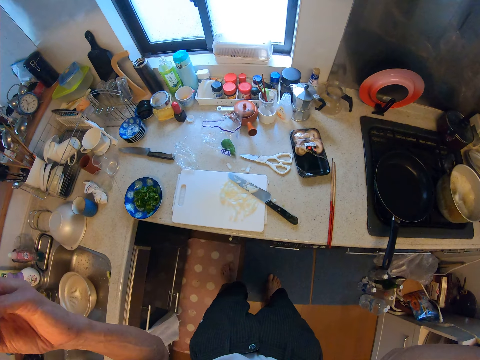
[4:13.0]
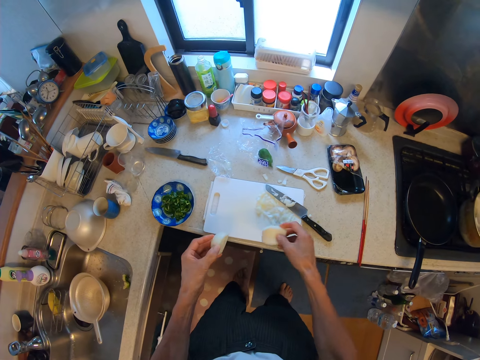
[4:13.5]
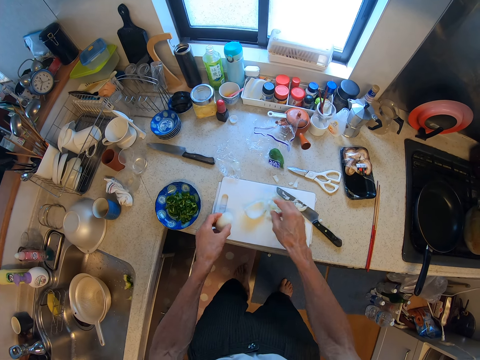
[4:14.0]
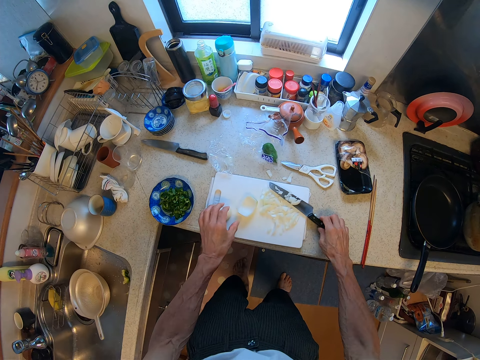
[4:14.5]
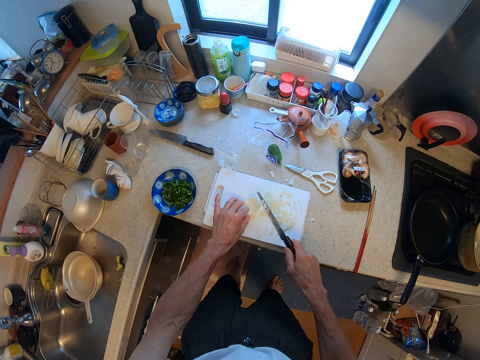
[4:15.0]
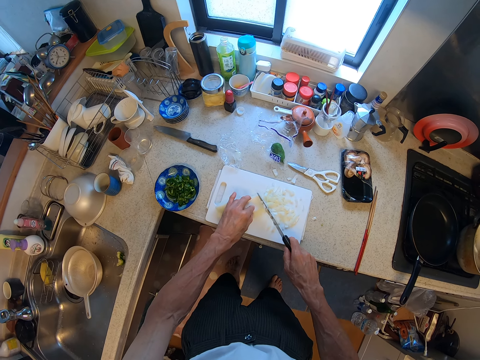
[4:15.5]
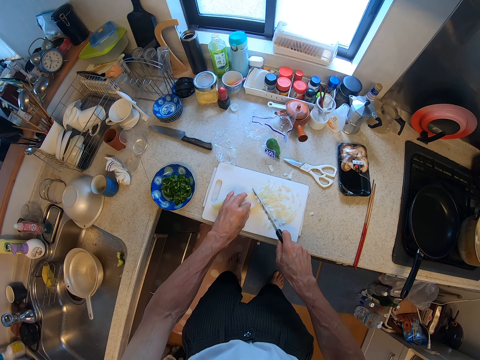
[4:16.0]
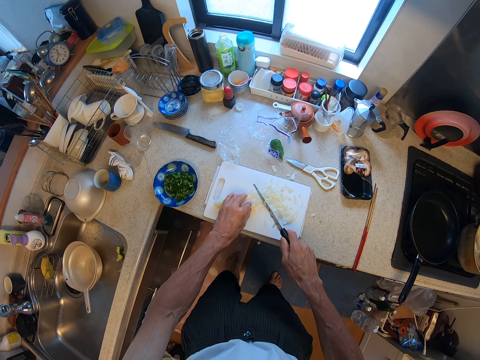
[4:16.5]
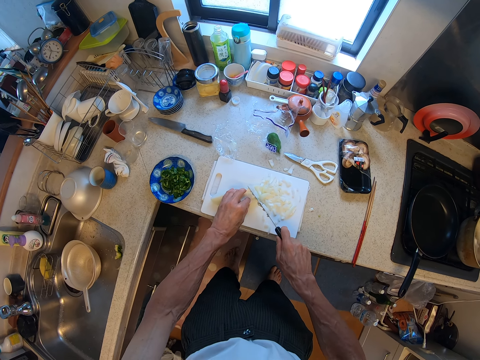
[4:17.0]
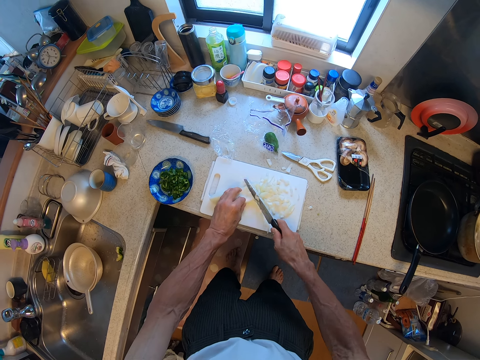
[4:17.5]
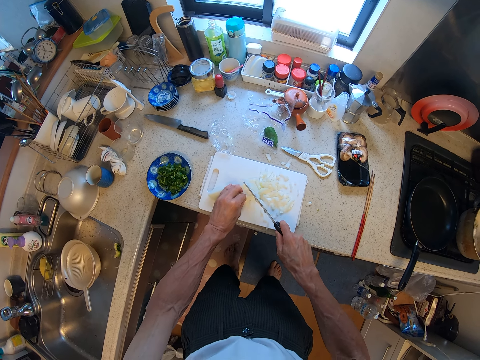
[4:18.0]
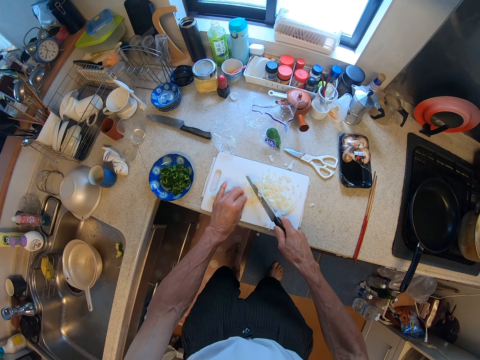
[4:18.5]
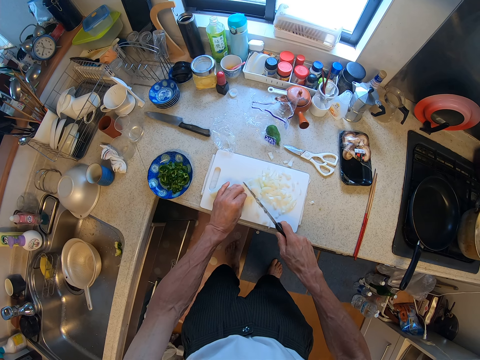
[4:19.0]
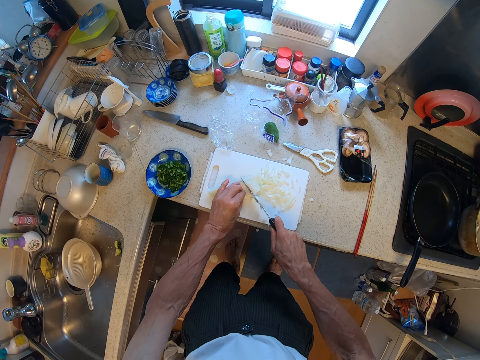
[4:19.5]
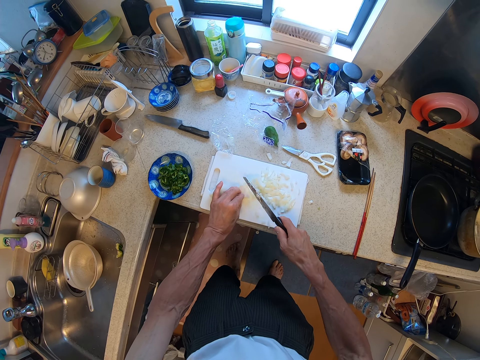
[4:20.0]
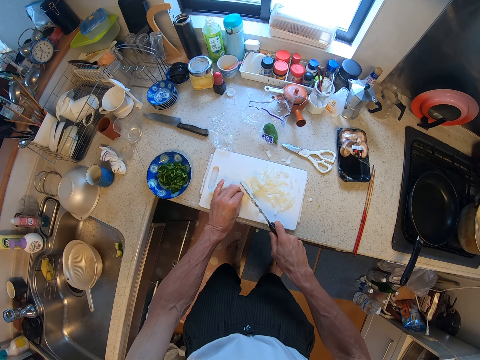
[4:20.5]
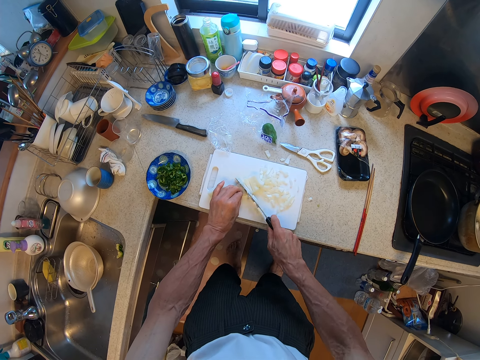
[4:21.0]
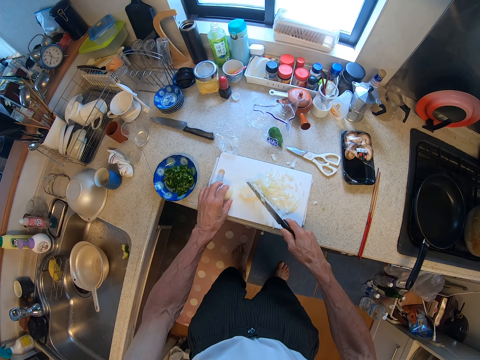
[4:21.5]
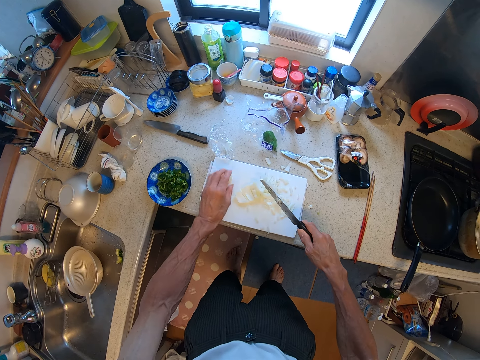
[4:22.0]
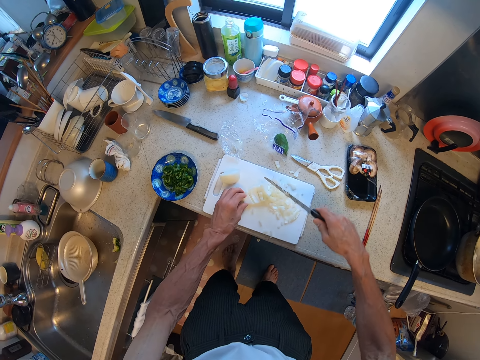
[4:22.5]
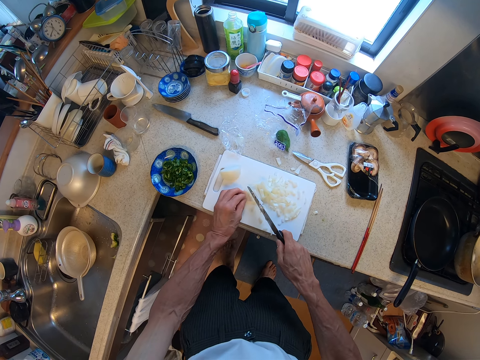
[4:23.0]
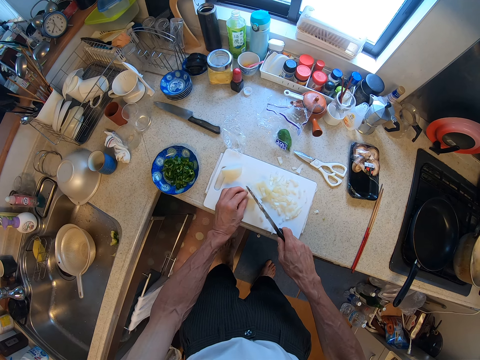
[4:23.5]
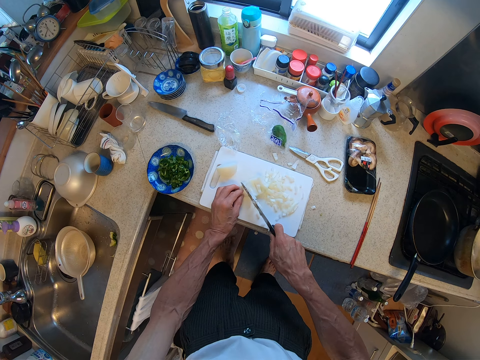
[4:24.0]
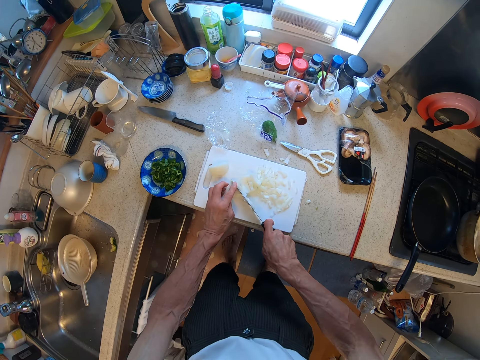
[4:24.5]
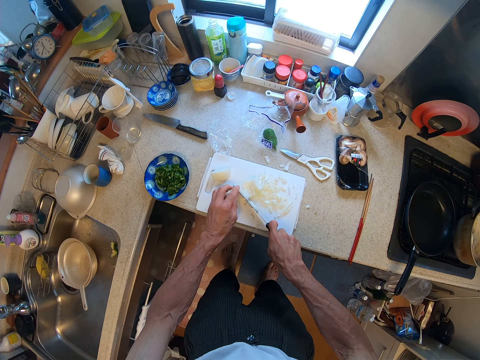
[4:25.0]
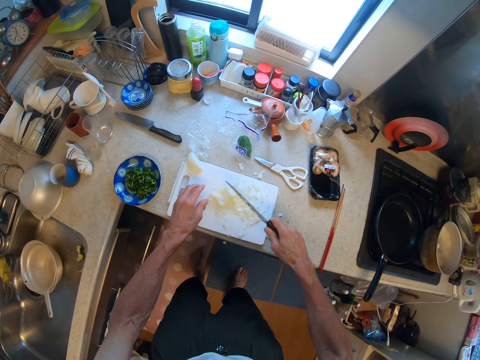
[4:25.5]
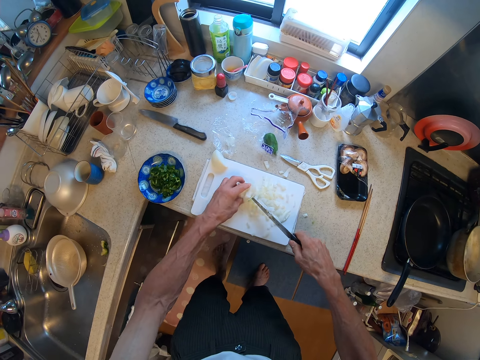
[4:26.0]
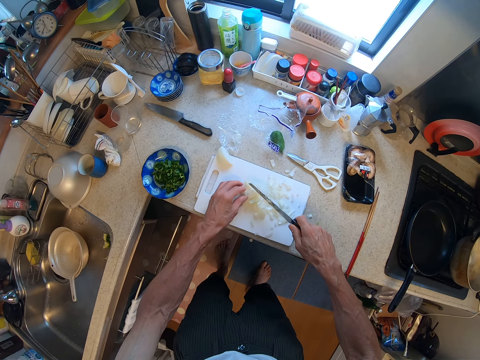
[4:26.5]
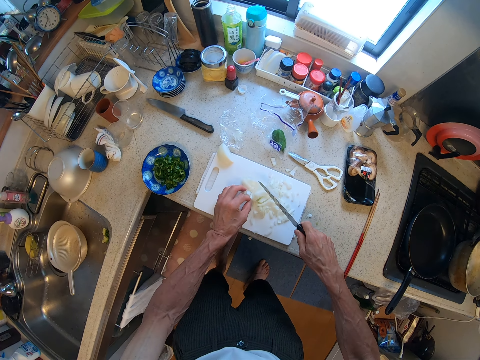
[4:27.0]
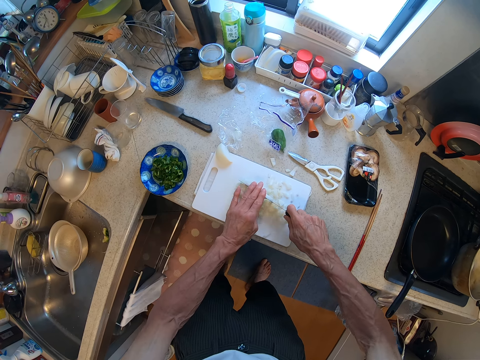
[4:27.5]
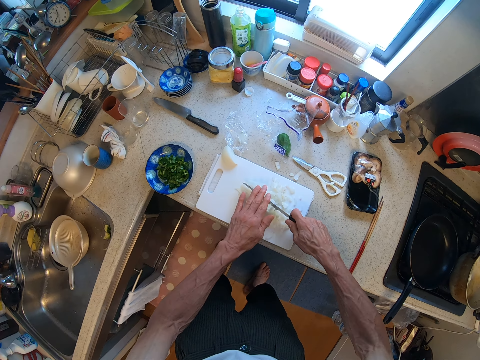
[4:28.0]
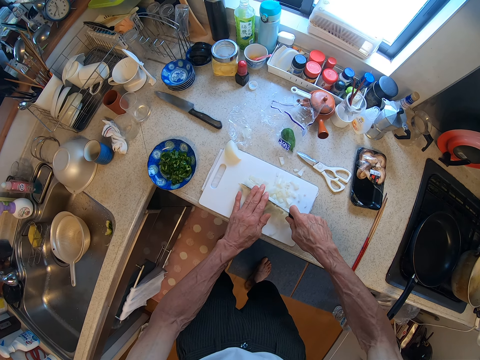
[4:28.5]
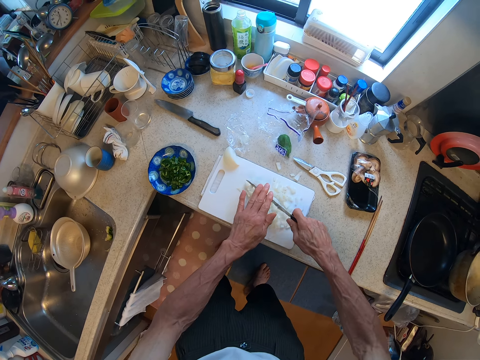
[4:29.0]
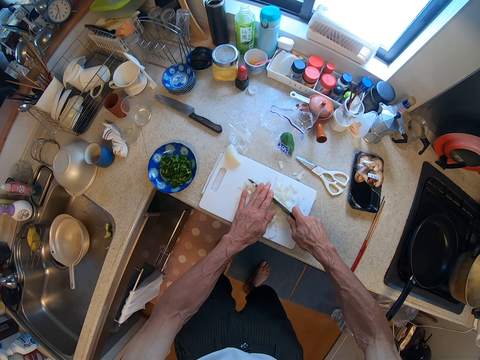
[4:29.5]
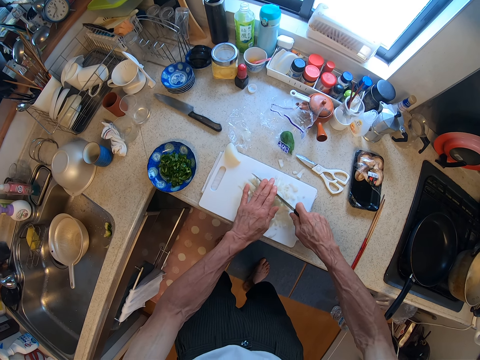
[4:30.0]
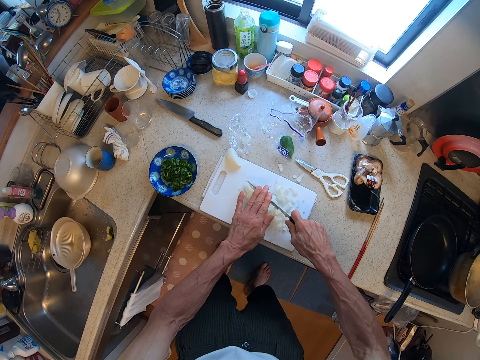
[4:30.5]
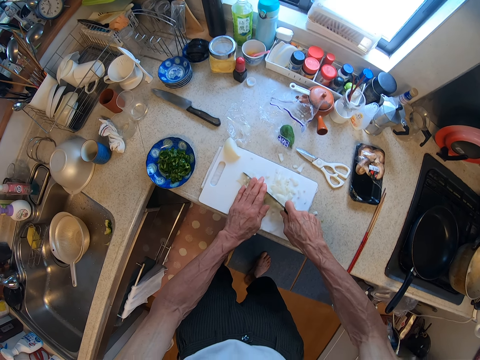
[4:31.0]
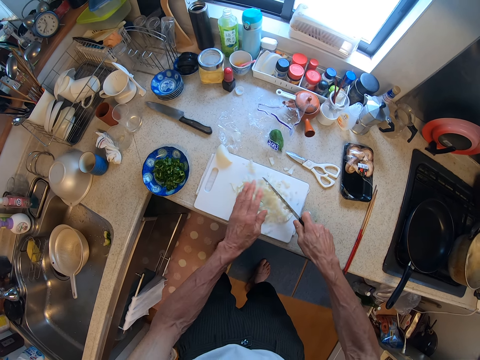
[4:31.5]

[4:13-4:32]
The camera wearer puts onion pieces on the cutting board. They pick up a knife. They cut the onion with the knife. They push an onion piece. They cut the onion with the knife.

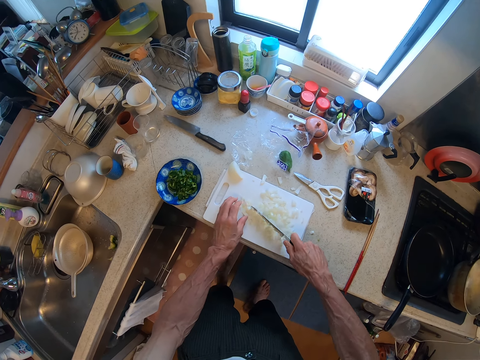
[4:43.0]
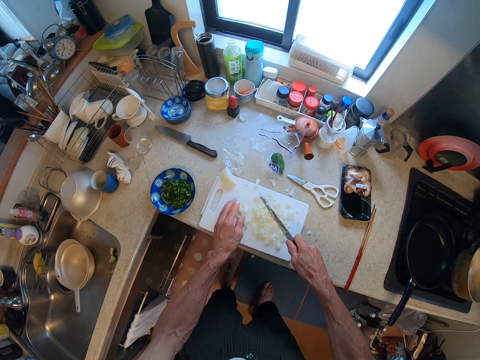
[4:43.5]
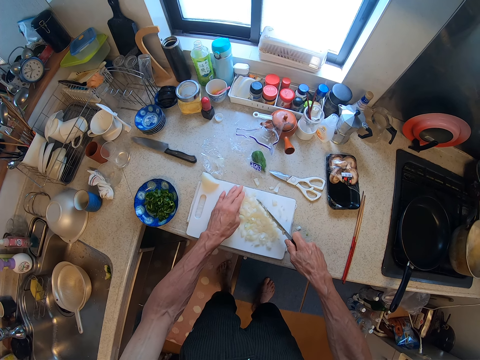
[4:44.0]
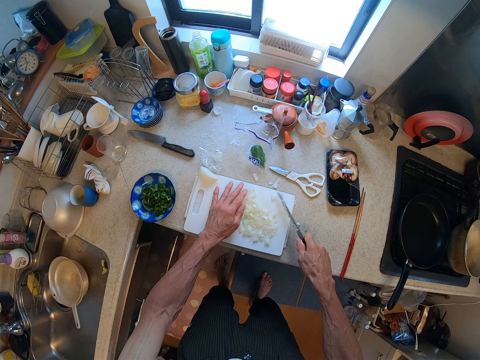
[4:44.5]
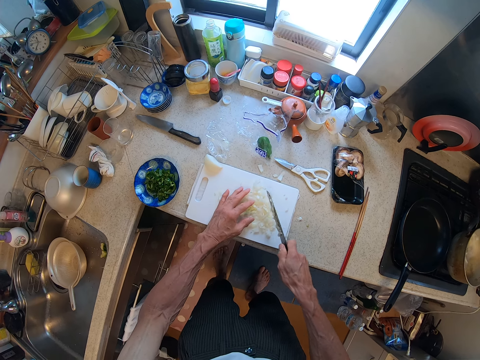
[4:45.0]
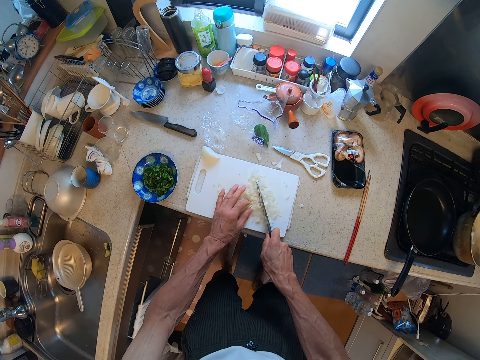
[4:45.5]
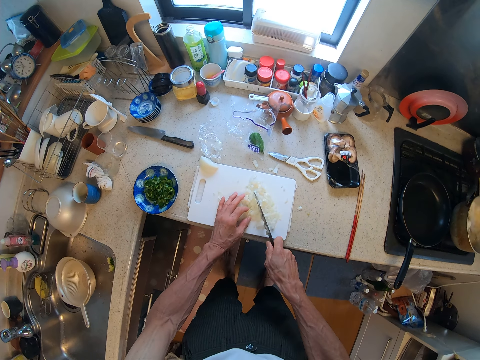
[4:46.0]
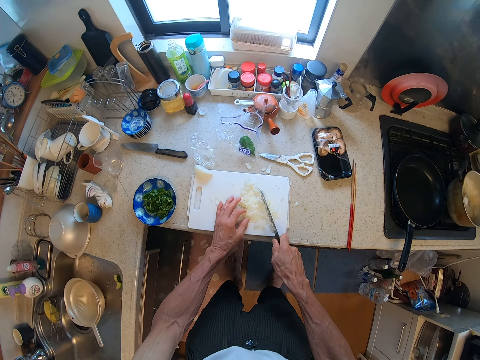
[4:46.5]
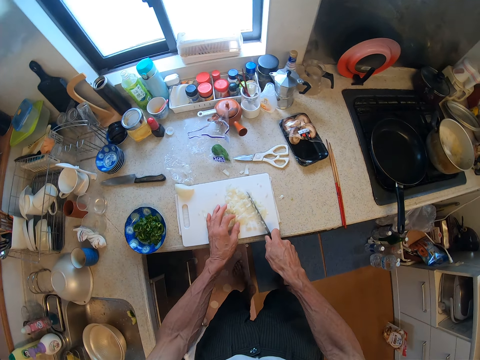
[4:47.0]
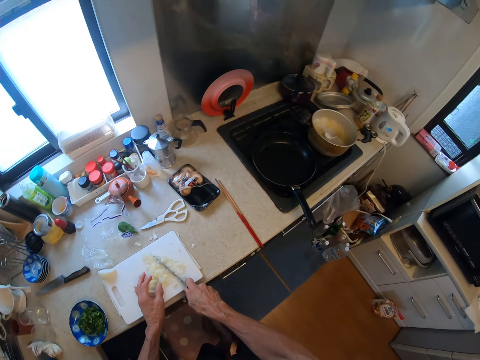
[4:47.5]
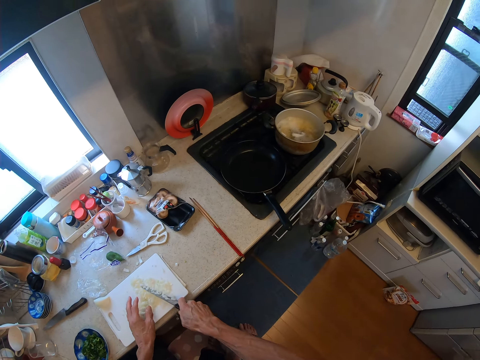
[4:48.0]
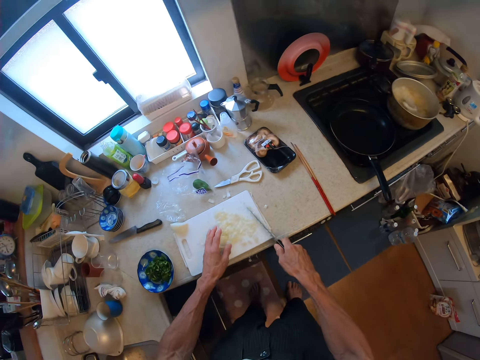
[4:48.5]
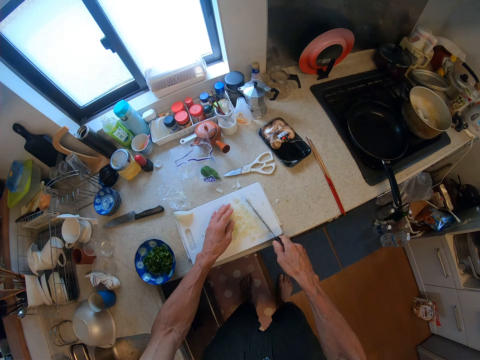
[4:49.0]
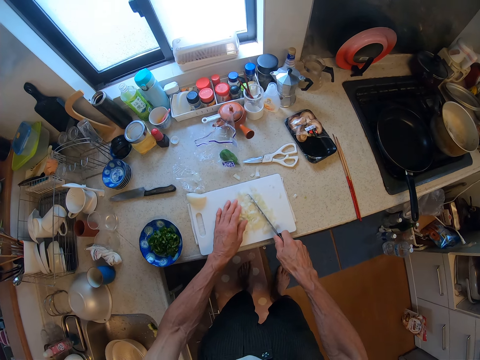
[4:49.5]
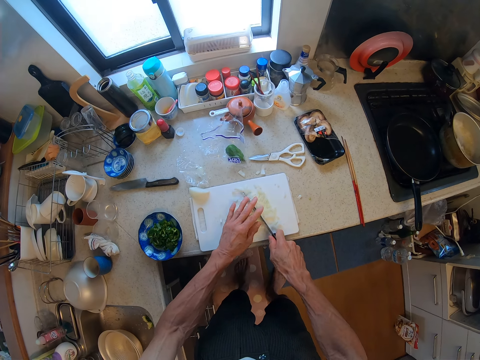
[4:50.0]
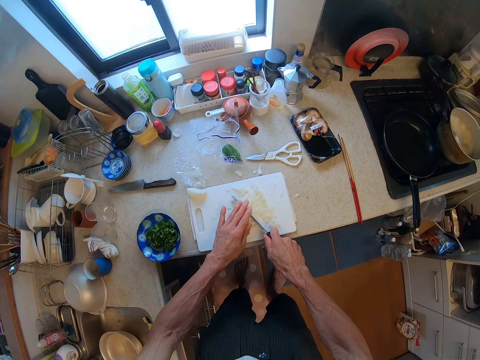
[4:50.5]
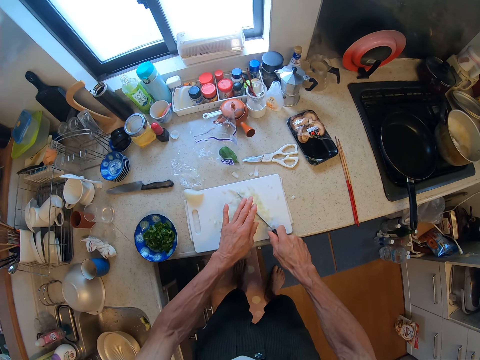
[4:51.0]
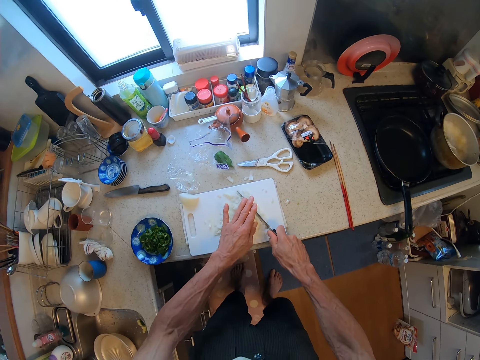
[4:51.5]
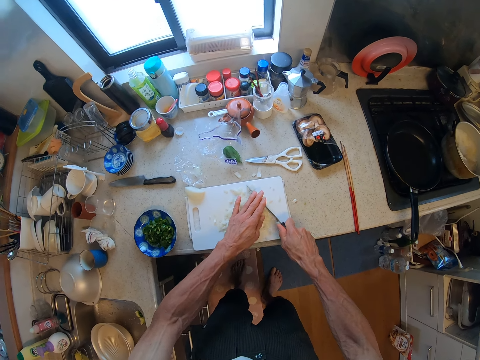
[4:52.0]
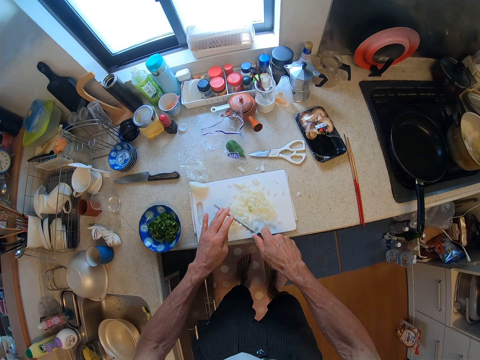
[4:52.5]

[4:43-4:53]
The camera wearer collects the onion pieces. They cut the white onion pieces with a knife. They look to the cooker. They put the white onion pieces together. They cut the white onion pieces with the knife.
